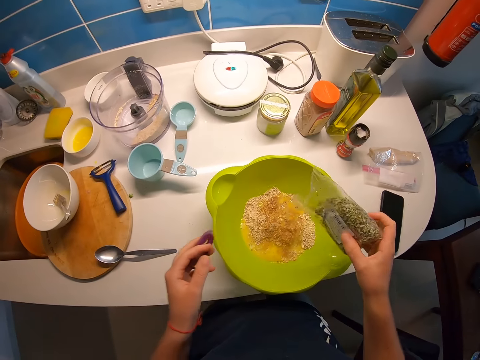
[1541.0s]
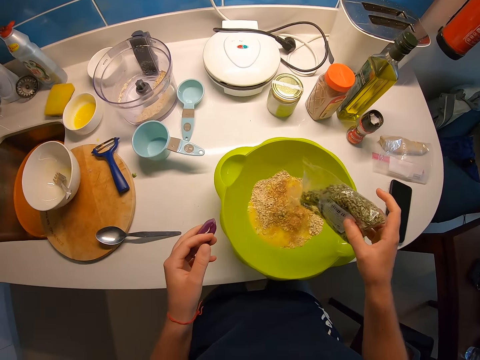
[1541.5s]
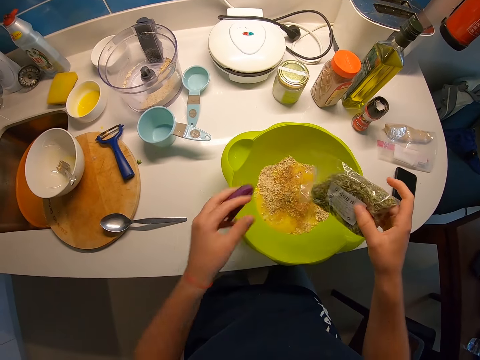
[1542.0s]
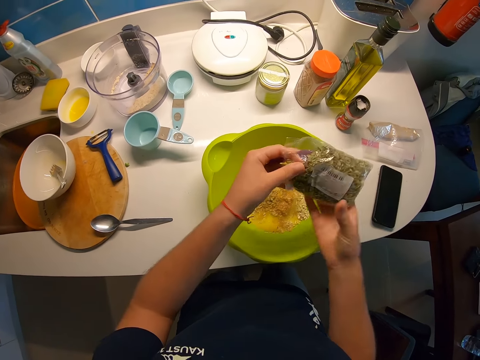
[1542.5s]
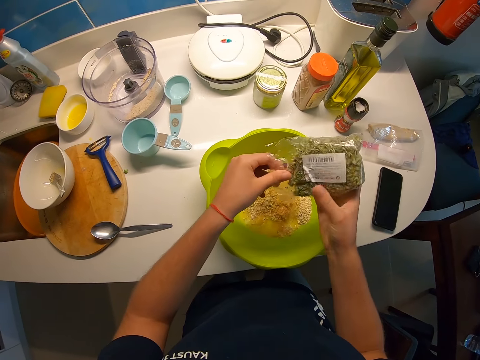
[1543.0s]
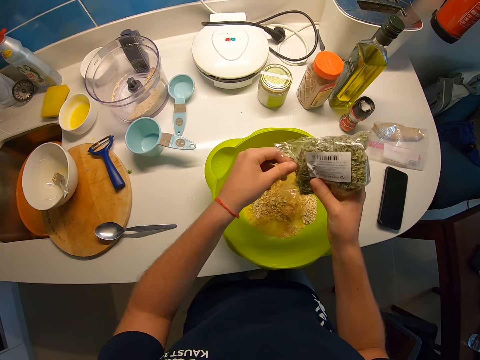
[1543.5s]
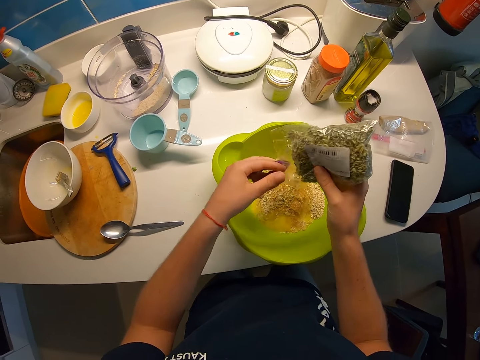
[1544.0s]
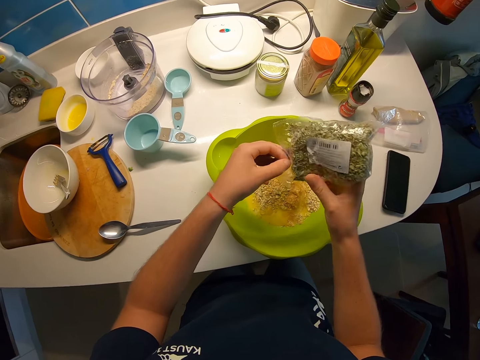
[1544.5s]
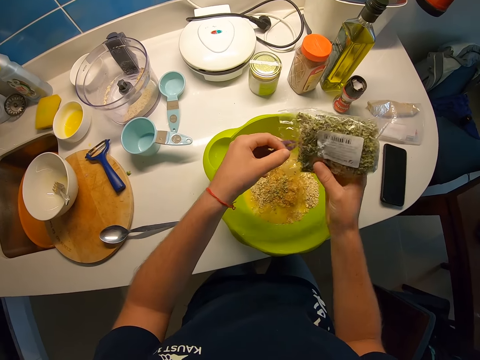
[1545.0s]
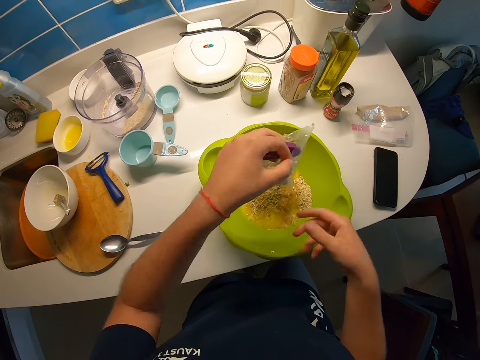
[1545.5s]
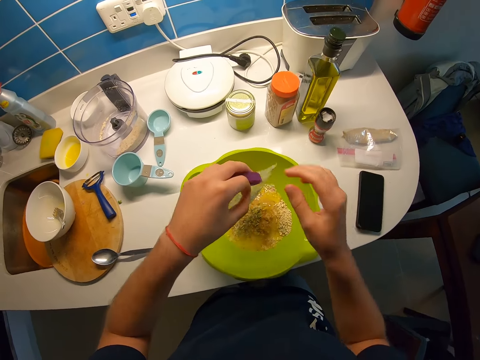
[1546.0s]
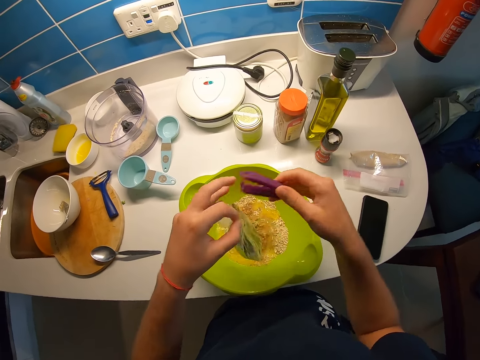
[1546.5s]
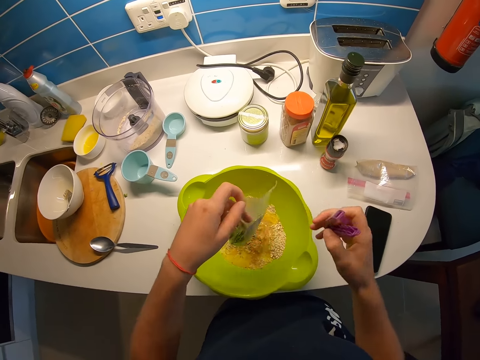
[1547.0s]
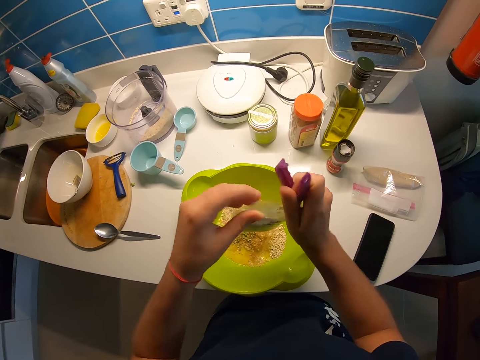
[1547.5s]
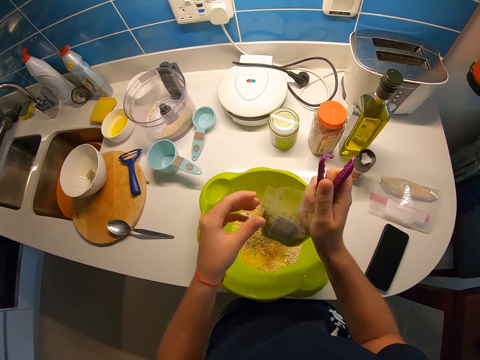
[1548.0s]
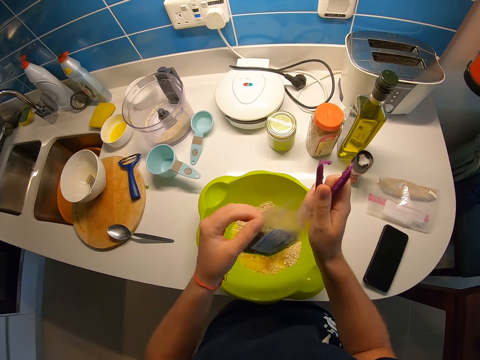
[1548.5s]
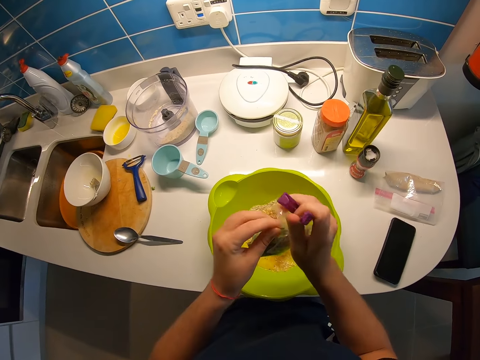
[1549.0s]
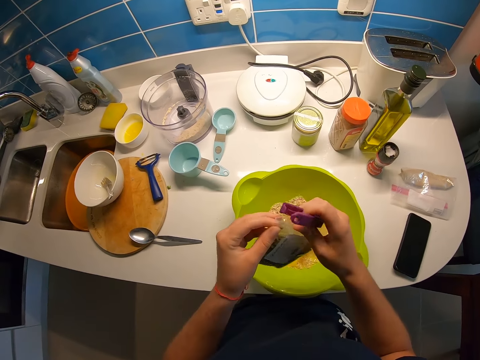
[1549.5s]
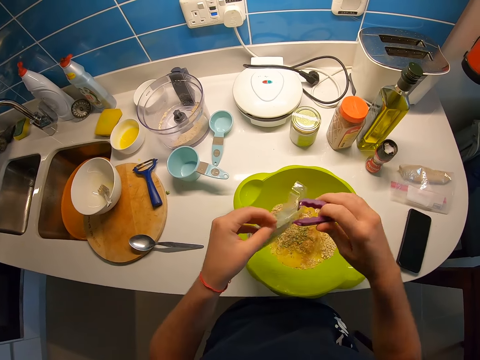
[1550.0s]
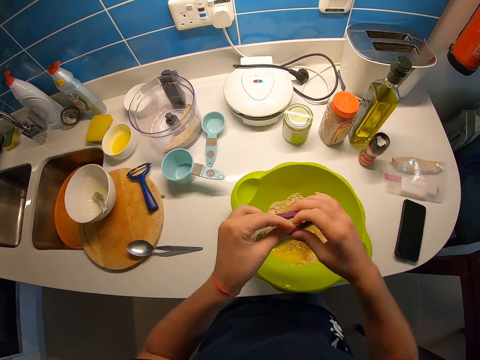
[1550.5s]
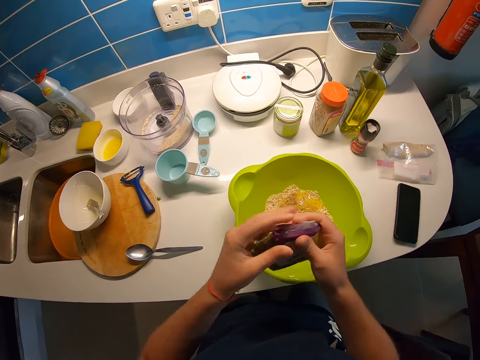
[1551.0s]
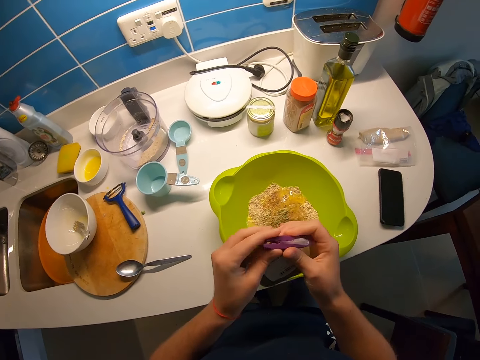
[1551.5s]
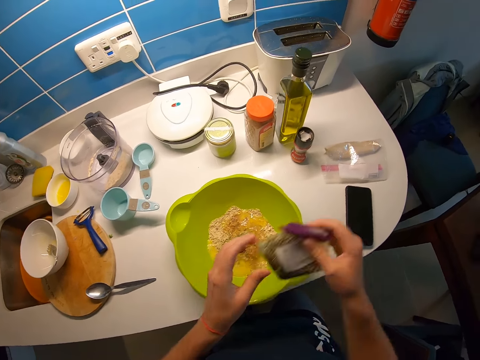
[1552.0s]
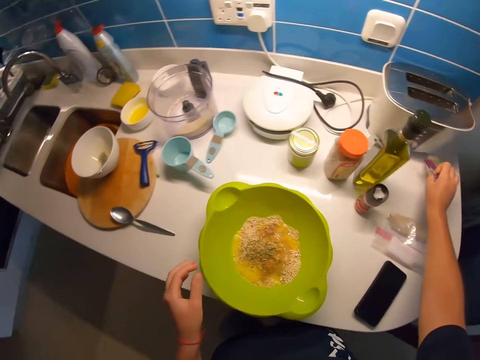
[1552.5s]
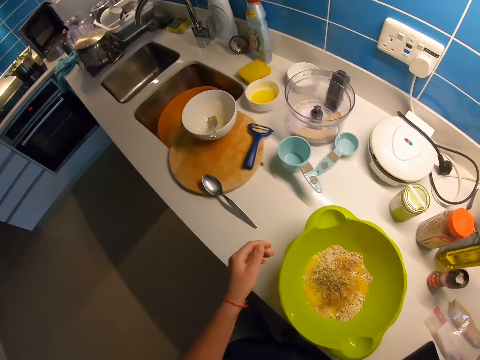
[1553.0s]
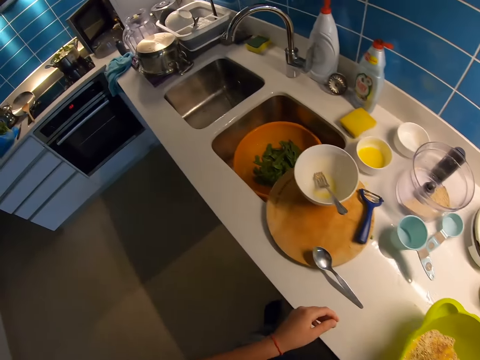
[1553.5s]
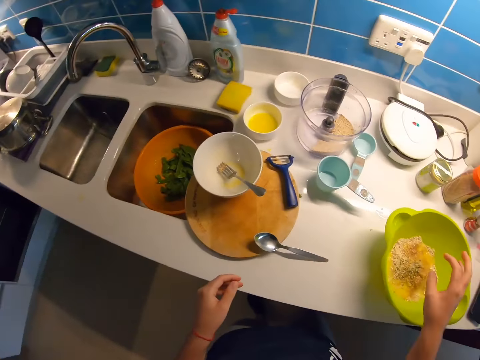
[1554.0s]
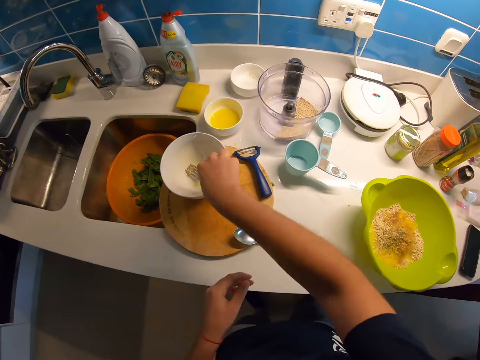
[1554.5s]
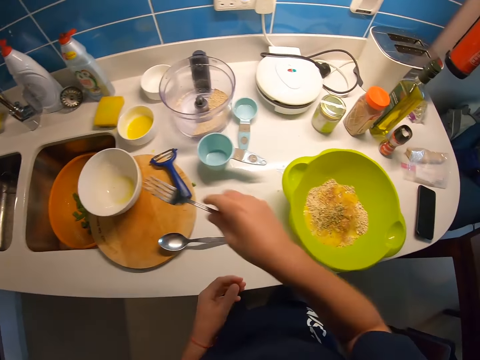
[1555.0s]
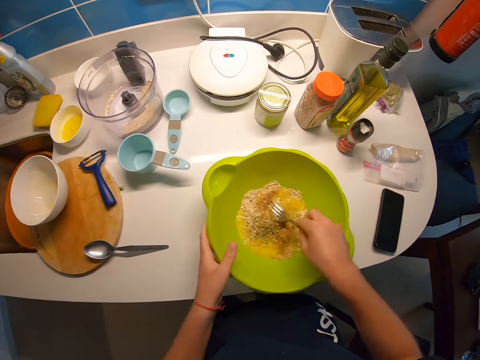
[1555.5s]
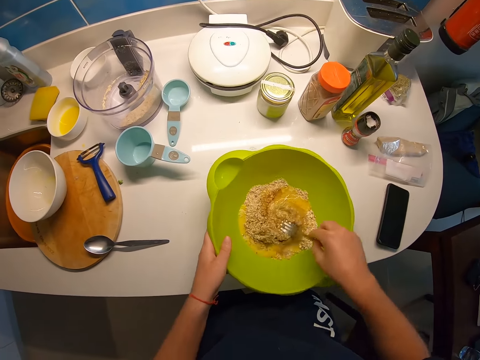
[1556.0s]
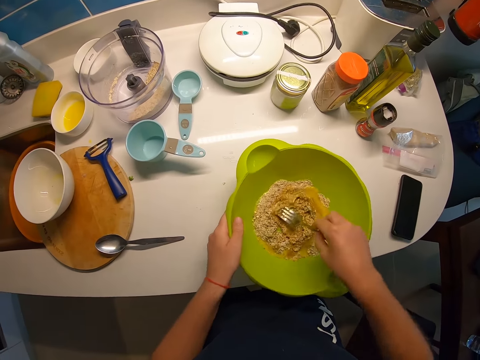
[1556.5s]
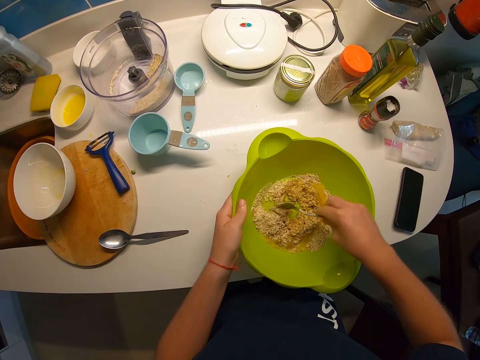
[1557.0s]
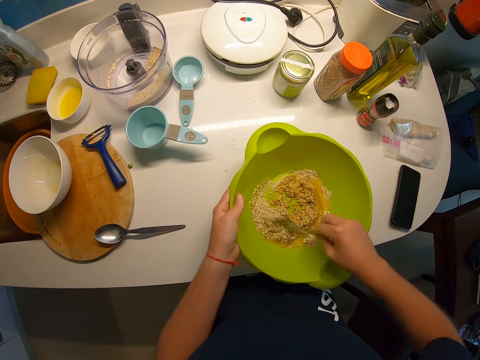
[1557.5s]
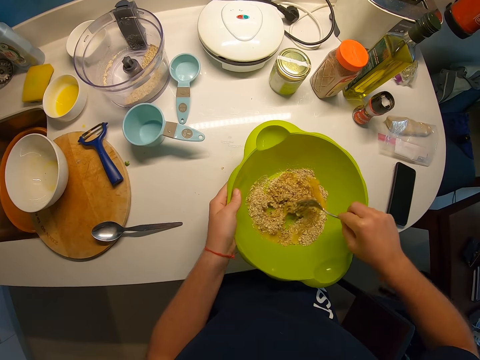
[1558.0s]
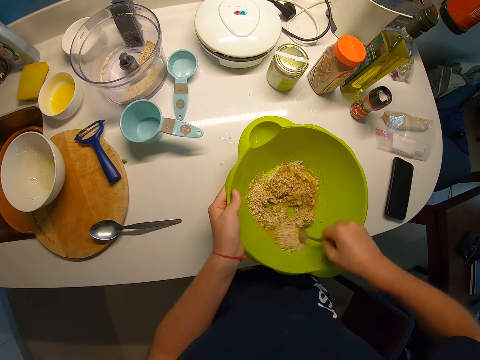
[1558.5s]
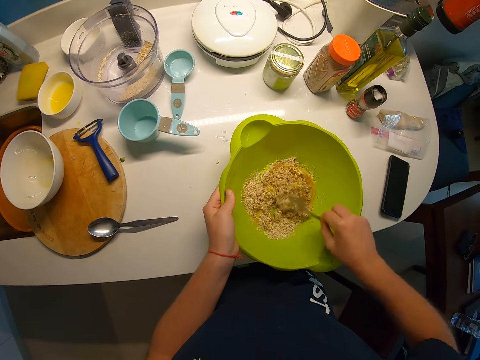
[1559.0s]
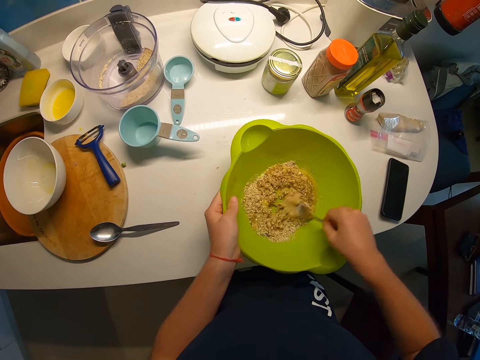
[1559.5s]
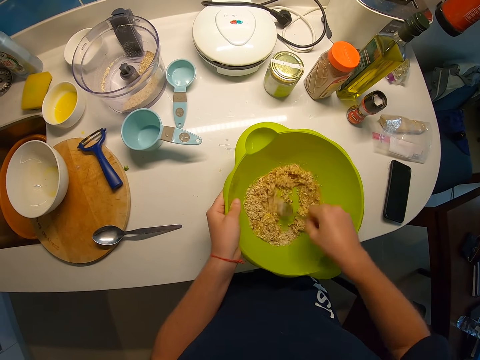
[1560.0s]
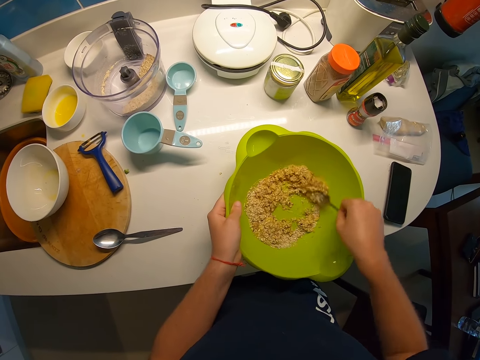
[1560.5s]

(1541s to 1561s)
The camera wearer pours the dried thyme into the oatmeal bowl with her right hand. She pours the dried thyme into the oatmeal bowl with both hands. She adjusts the clip or sealer peg in her hand. She holds the dried thyme nylon with her left hand. She holds the clip on her right hand. She holds the clip and nylon of dried thyme with her right hand. She clips the dried thyme nylon with both hands. She drops the dried thyme nylon on the kitchen countertop with her right hand. She picks up the fork from the white bowl with her right hand. She stirs the oatmeal in the bowl with the fork in her right hand.

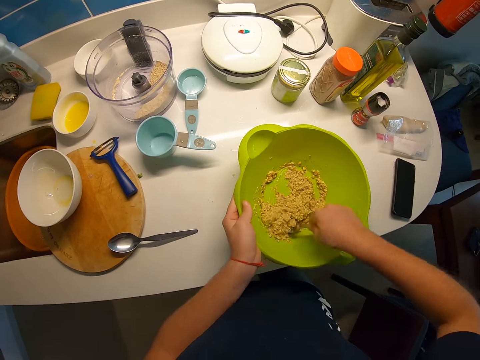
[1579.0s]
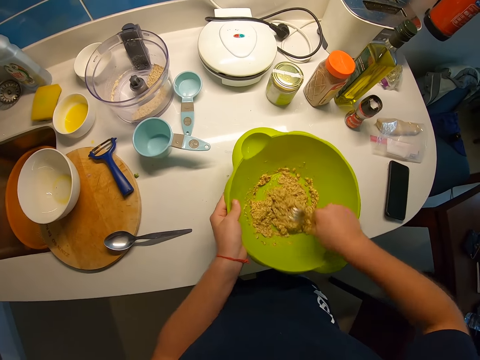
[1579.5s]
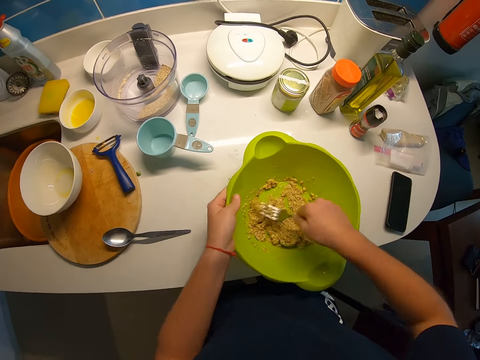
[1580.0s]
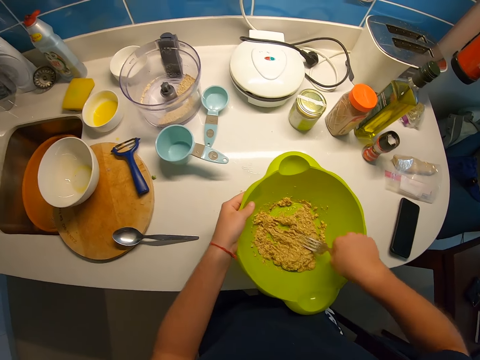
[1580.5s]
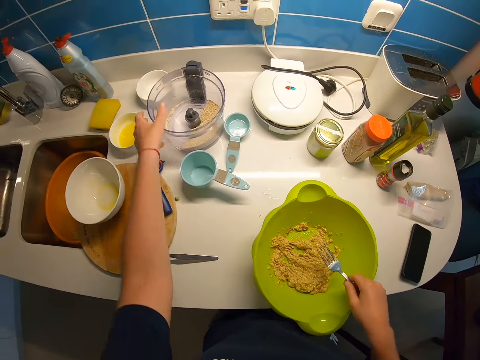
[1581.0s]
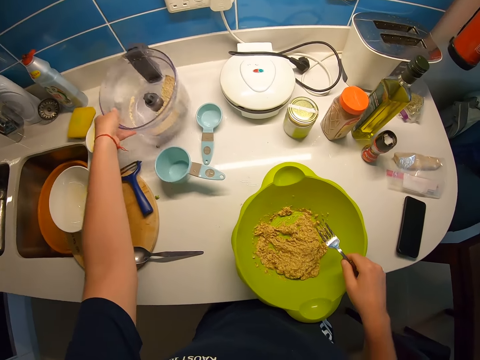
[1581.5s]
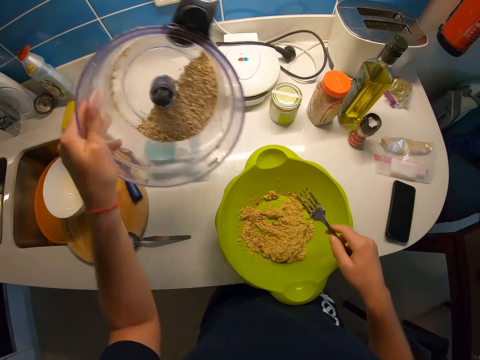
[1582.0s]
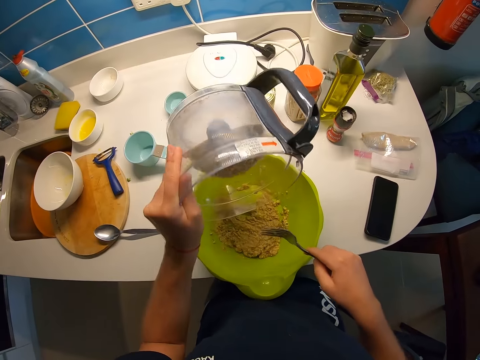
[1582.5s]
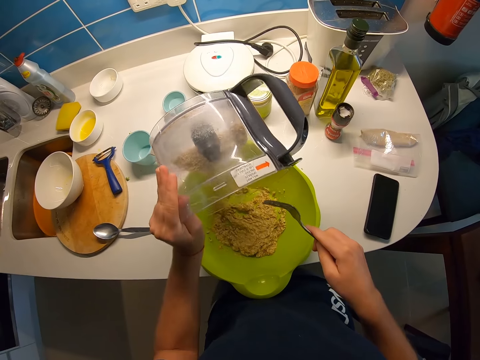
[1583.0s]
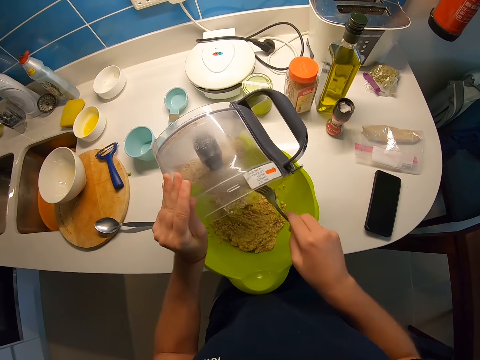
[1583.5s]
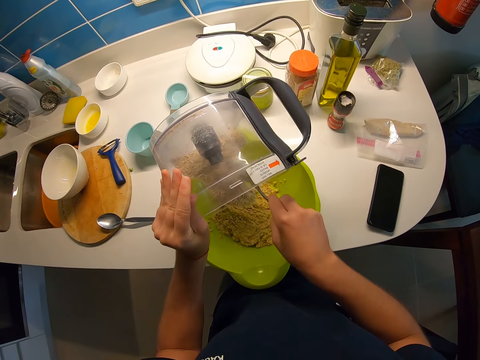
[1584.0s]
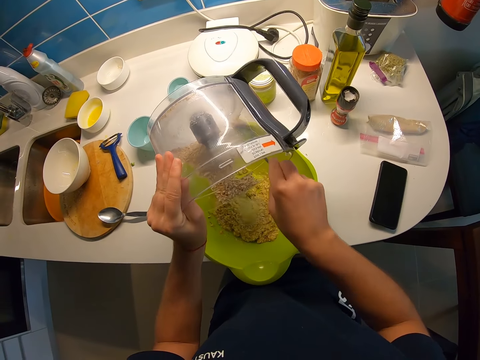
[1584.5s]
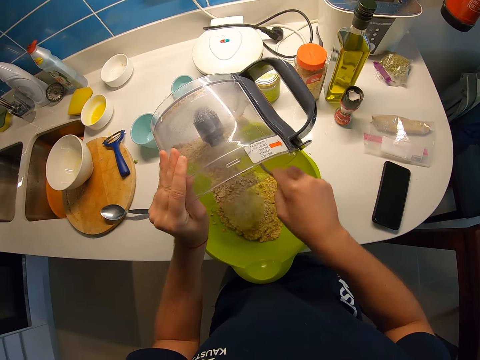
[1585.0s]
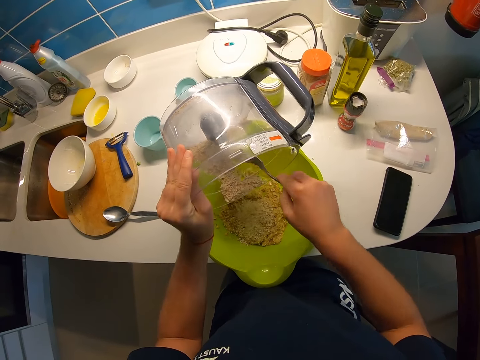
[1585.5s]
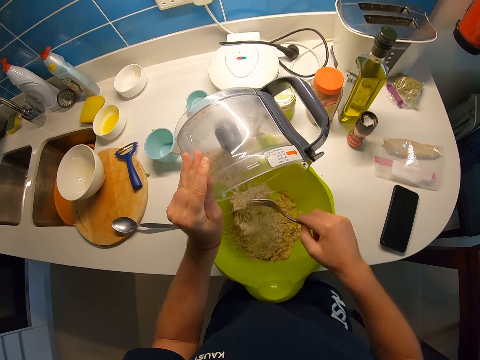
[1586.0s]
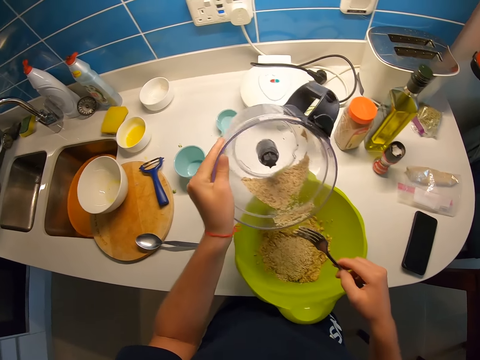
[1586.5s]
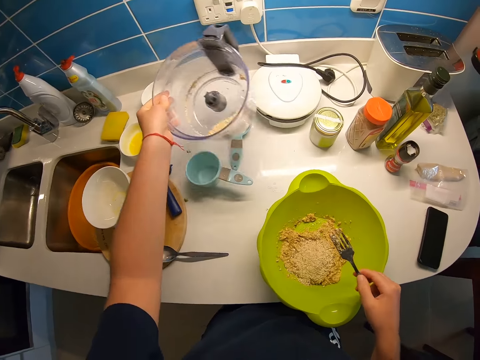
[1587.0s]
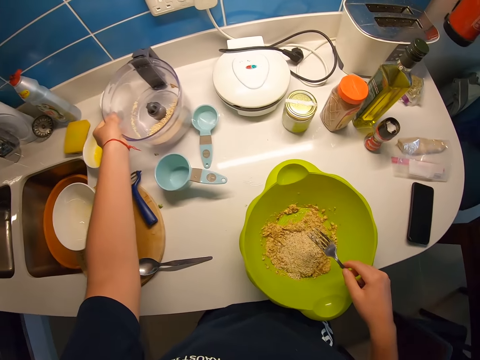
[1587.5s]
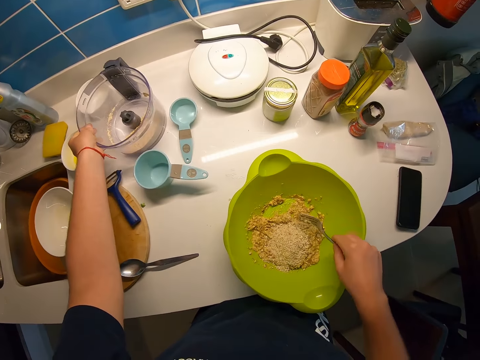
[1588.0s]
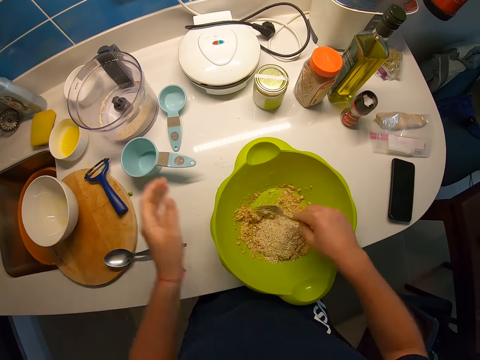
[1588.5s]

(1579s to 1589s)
The camera wearer carries a dried oatmeal container with her left hand. She picks up the container of ingredient. She pours the dried oatmeal into the oatmeal bowl mixed with egg and butter with her left hand. She brings out the dried oatmeal with the fork in her right hand. She drops the dried oatmeal container on the kitchen countertop with her left hand.
